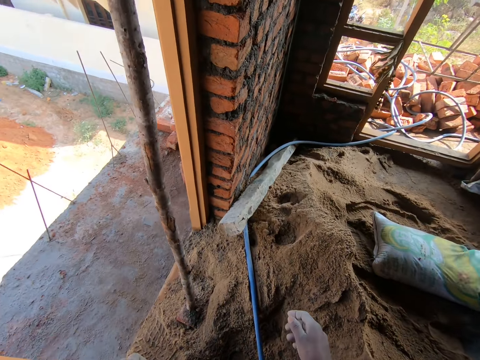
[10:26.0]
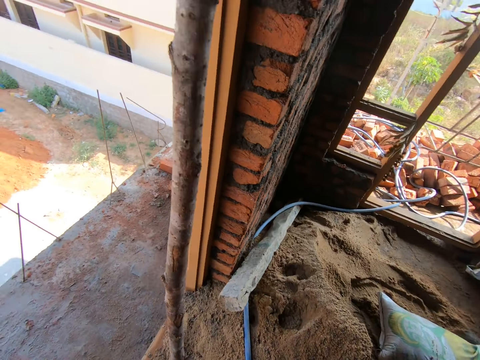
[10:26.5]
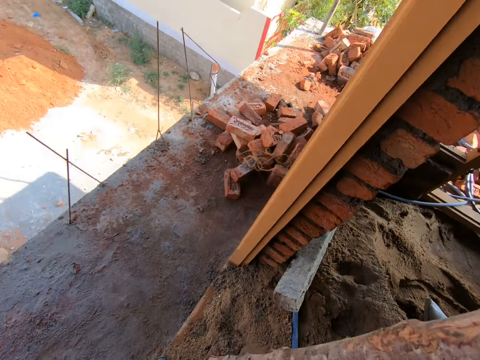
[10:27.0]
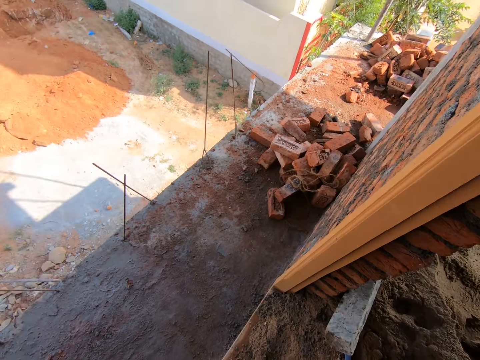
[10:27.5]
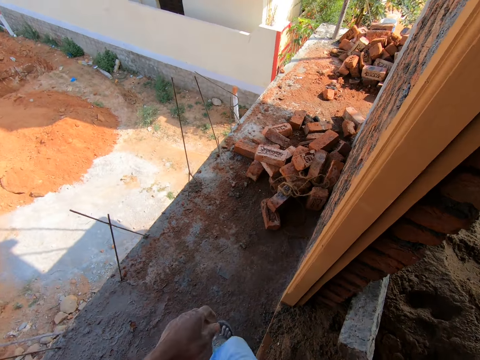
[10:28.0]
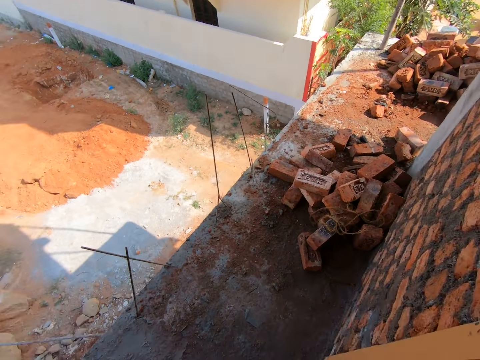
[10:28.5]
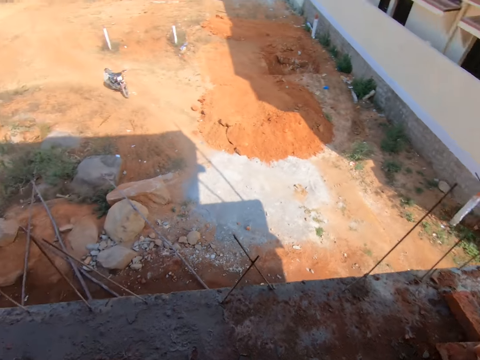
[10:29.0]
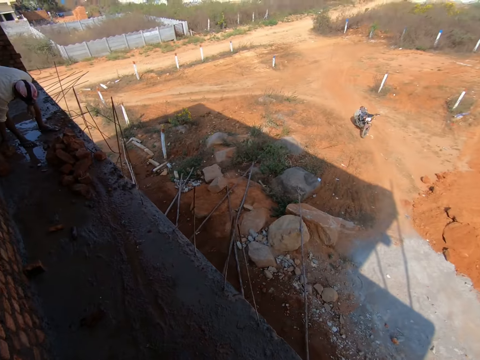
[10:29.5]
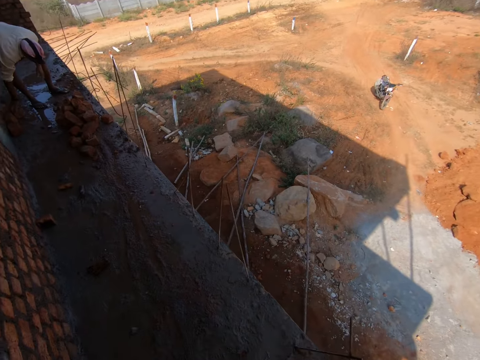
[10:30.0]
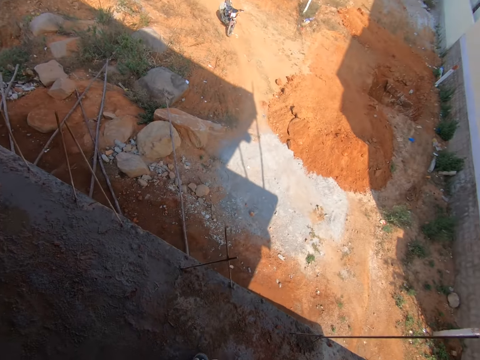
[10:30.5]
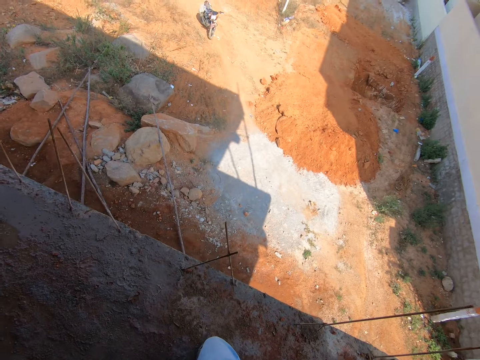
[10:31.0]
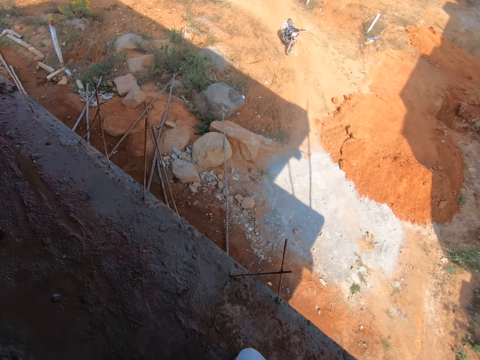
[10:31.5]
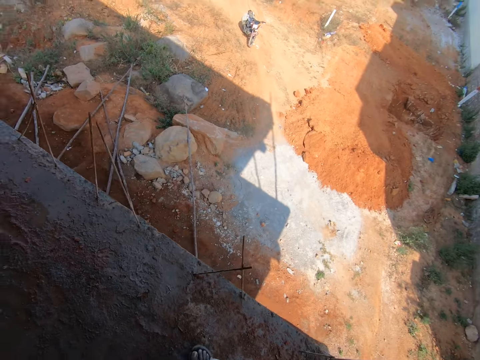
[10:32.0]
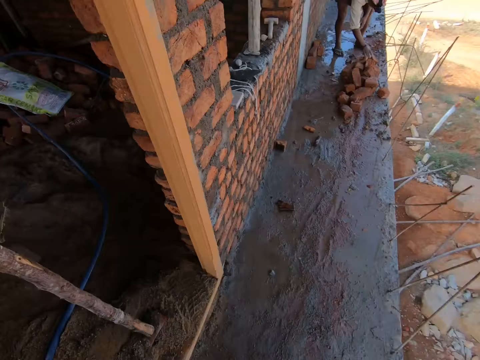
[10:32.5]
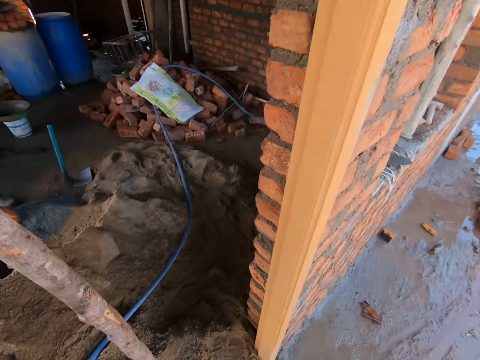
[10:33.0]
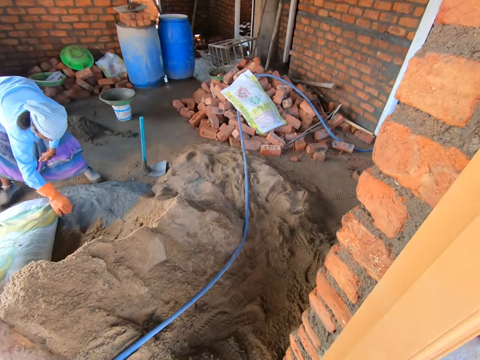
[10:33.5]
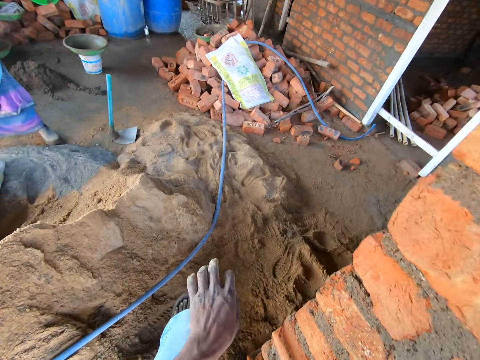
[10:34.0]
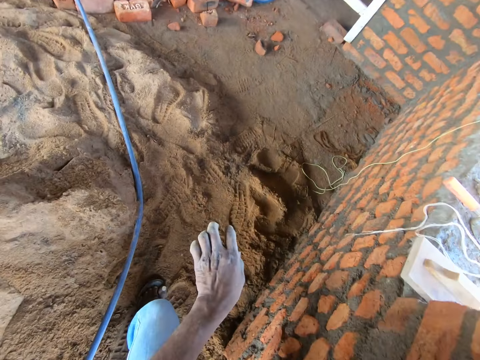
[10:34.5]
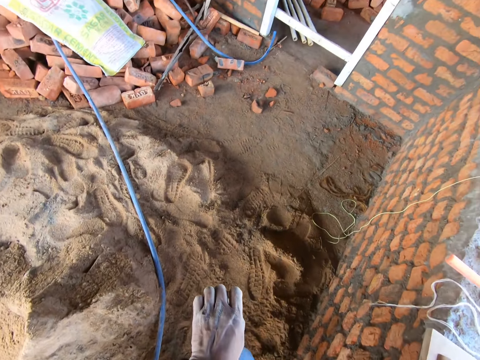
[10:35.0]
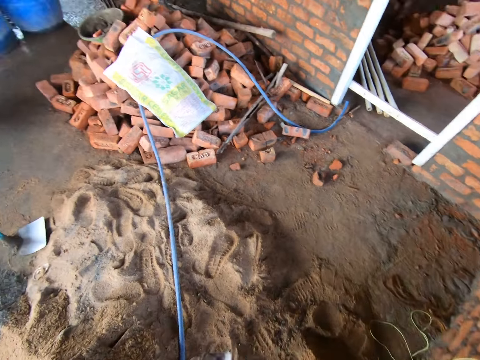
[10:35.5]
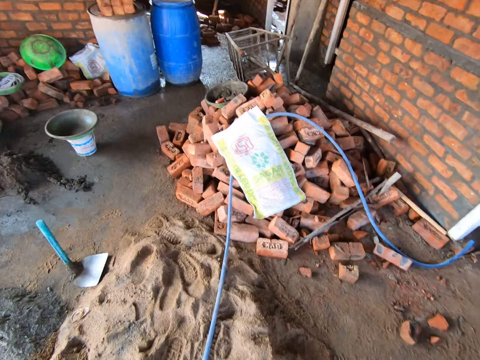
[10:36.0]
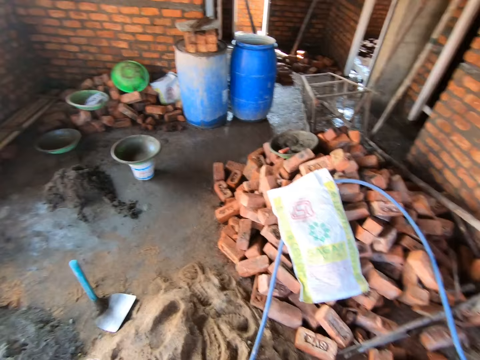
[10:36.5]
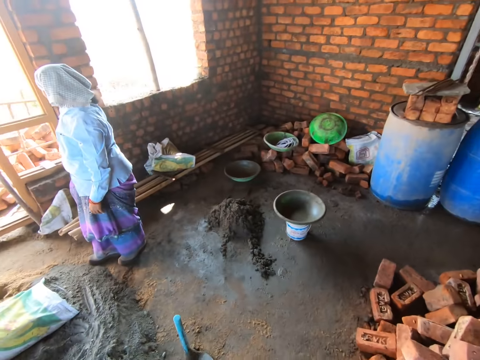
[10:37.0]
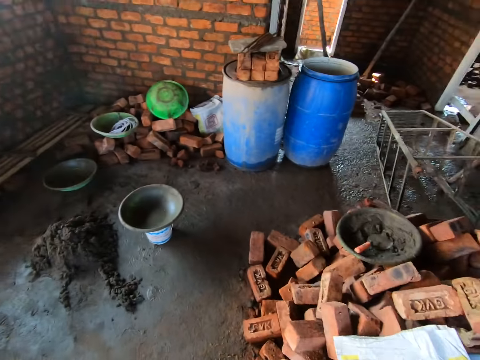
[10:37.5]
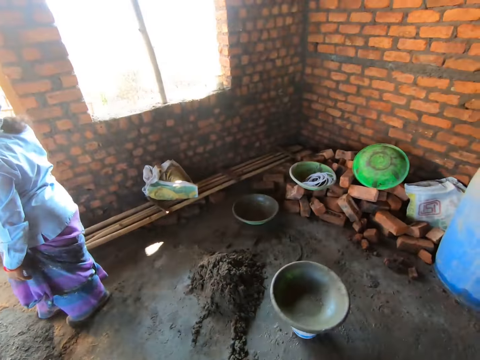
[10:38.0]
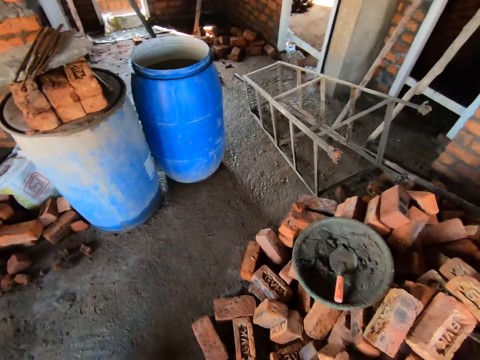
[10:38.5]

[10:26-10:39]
The camera wearer walks around. They look around the construction site. They walk around the construction house. A person mixes concrete. The camera wearer looks at the hand. They walk around.

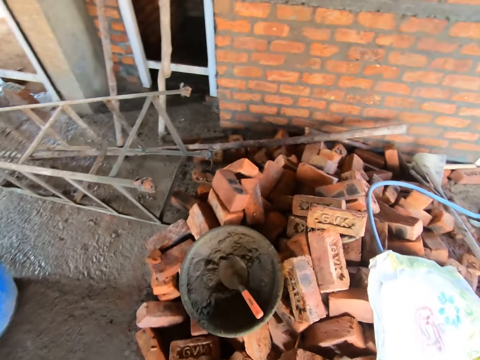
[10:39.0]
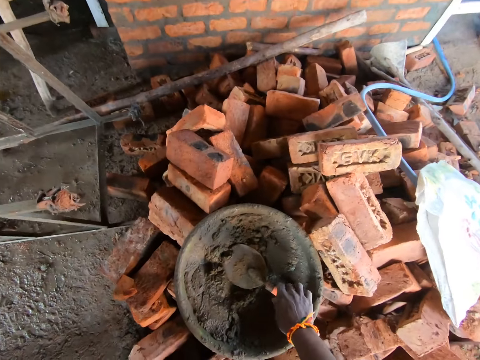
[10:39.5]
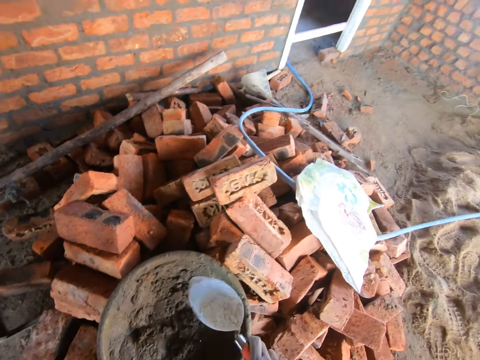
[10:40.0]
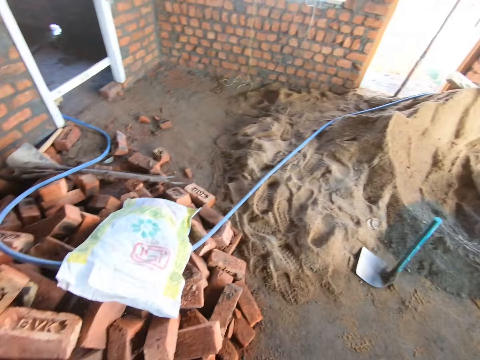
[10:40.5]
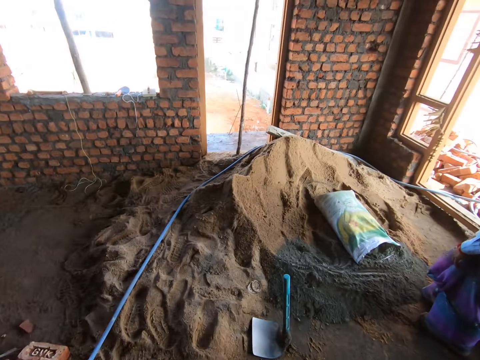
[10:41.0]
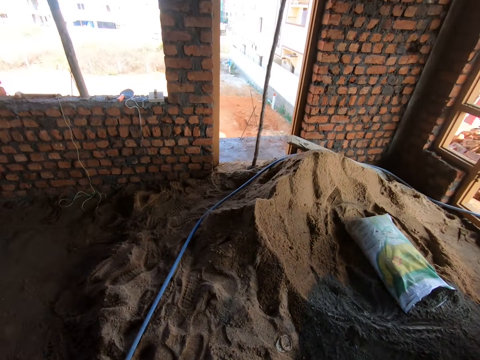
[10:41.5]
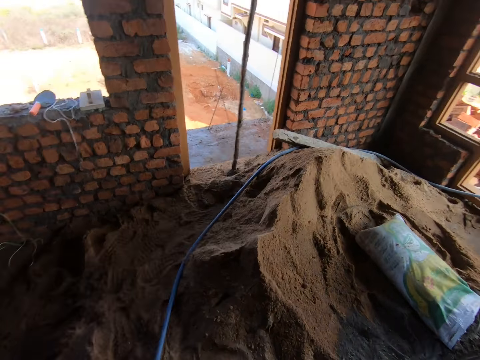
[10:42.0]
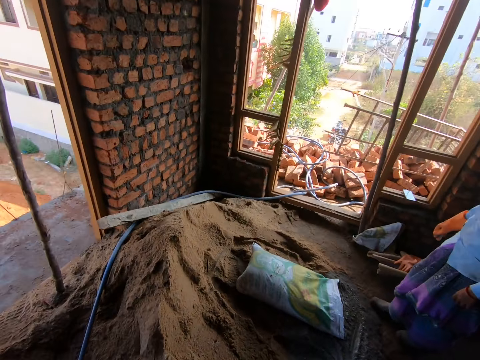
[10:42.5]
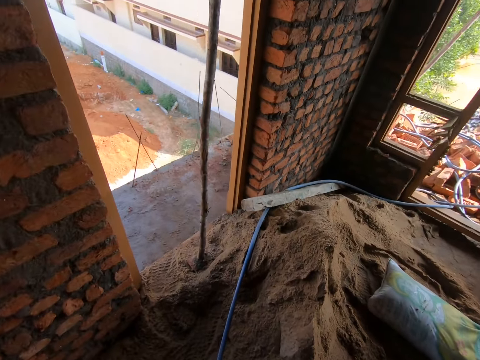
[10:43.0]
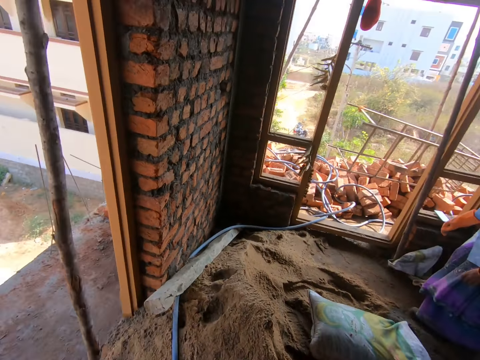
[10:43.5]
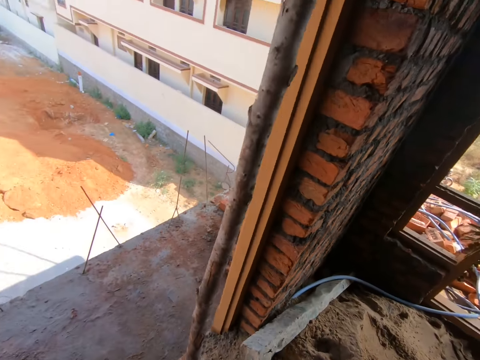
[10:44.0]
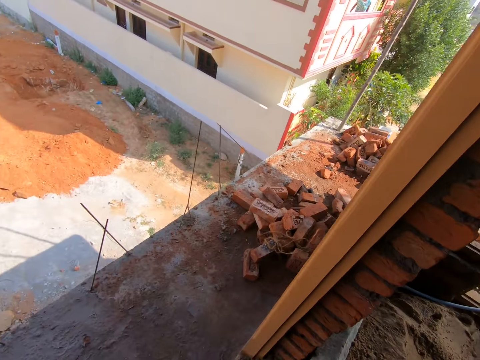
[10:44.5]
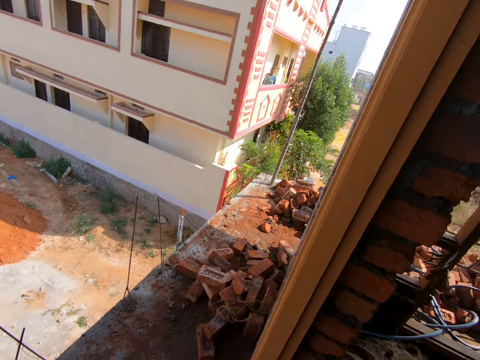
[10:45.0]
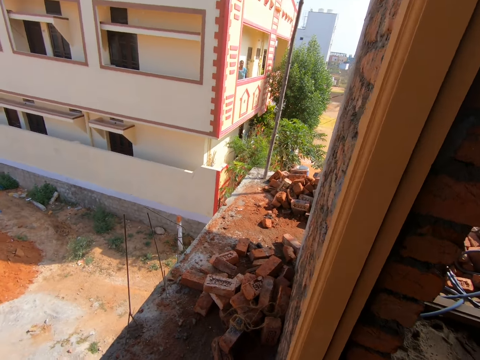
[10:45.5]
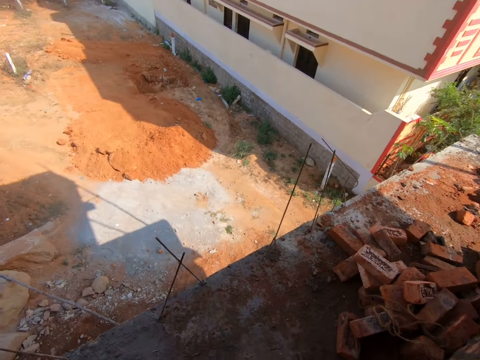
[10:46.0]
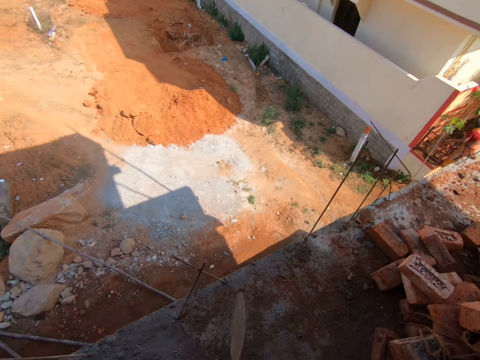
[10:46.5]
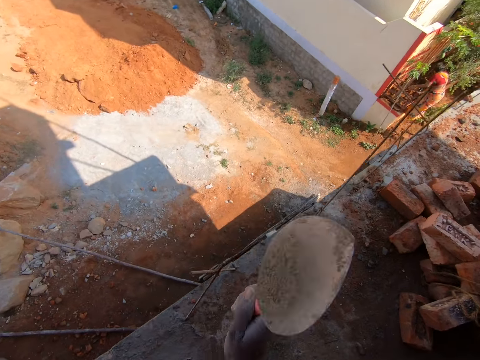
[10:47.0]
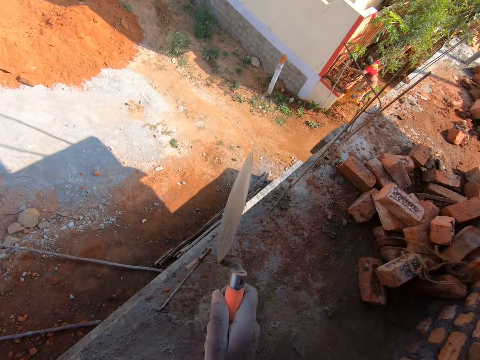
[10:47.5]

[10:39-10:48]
The camera wearer picks a trowel. They knock the trowel on a brick. They walk around the construction house. They knock metal with the trowel.

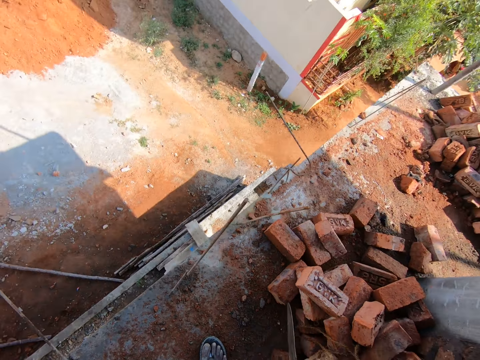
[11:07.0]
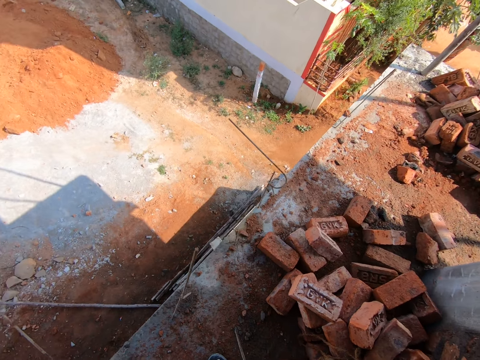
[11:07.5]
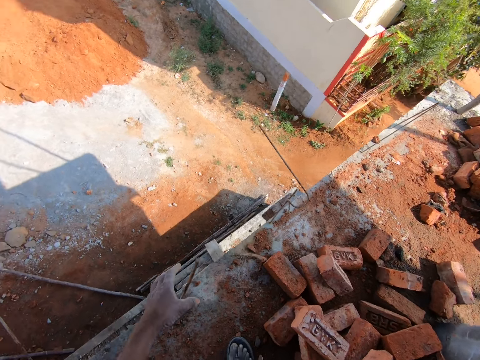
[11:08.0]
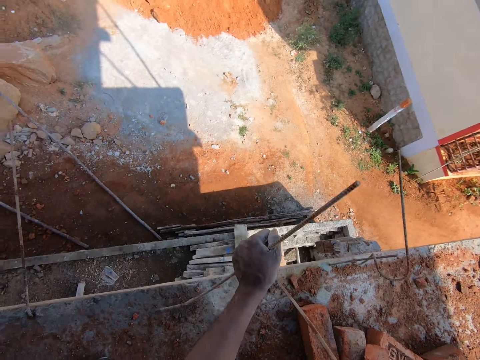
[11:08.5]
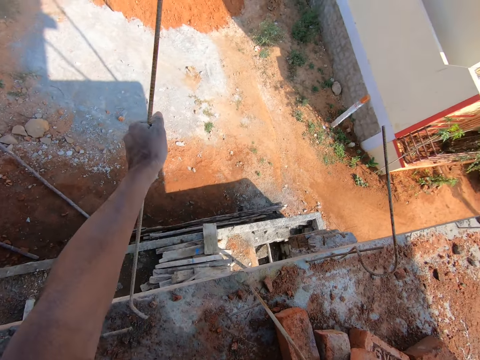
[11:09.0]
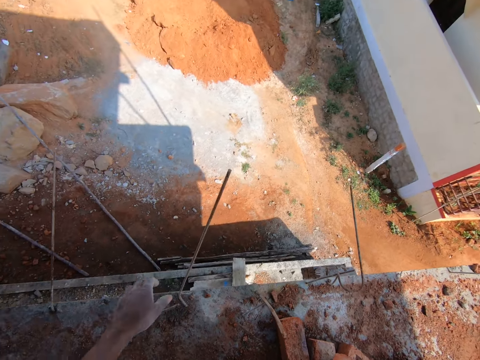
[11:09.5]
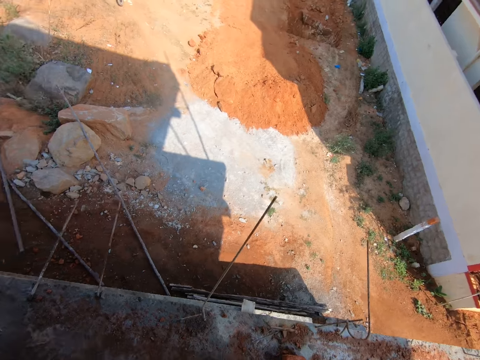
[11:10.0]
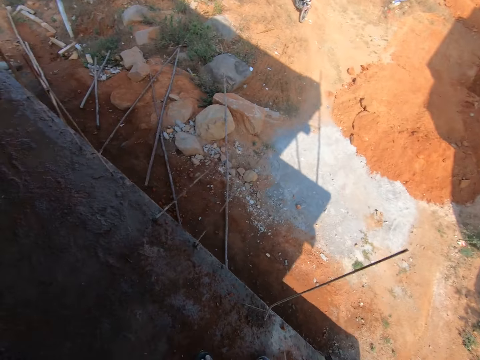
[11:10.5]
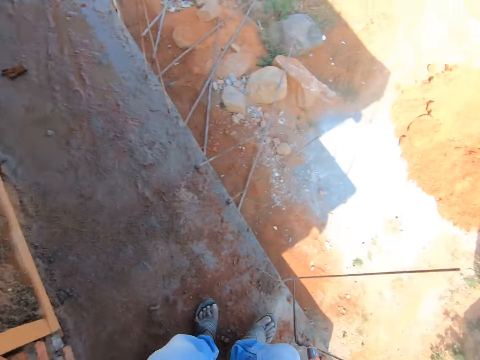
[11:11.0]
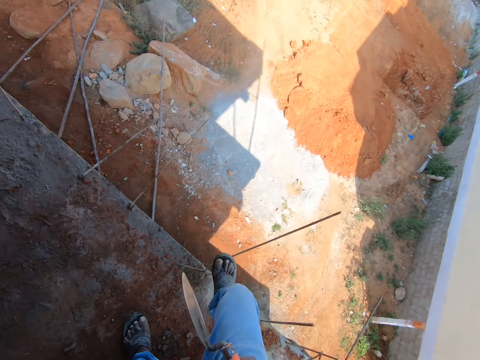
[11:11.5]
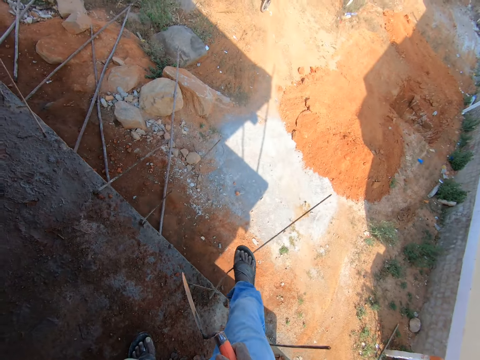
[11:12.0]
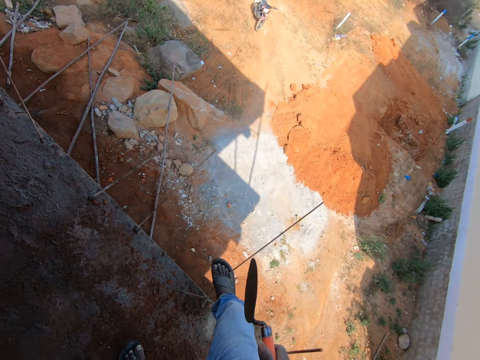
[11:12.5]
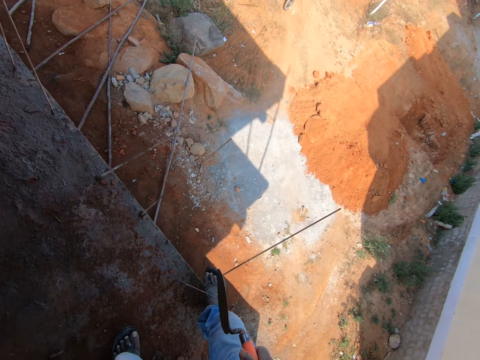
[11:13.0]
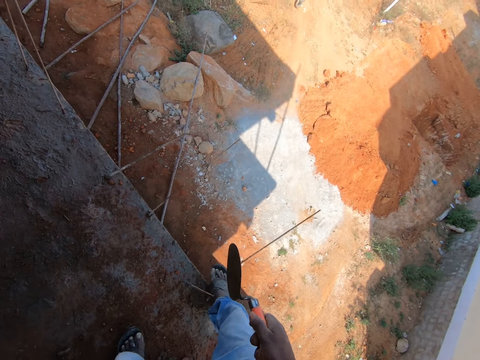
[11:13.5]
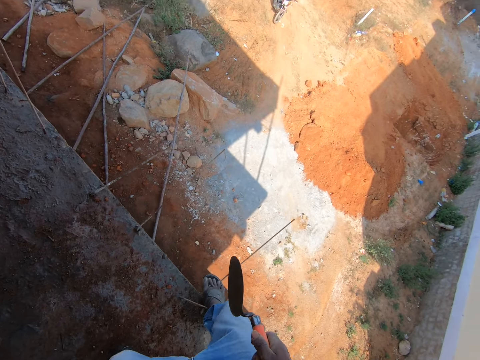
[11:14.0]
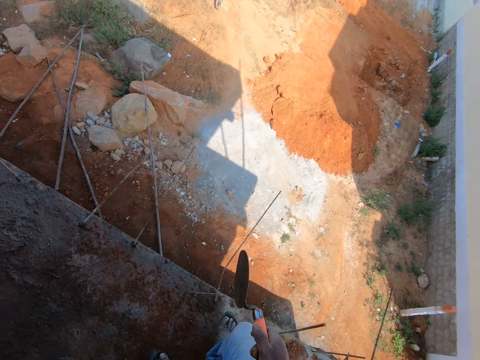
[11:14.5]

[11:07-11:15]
The camera wearer bends the metal with the hand. He looks around. He bends the metal with his leg.
